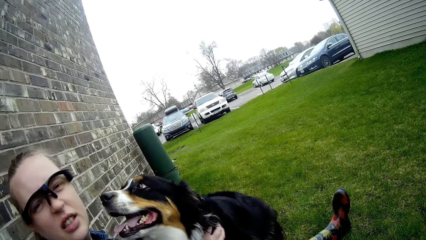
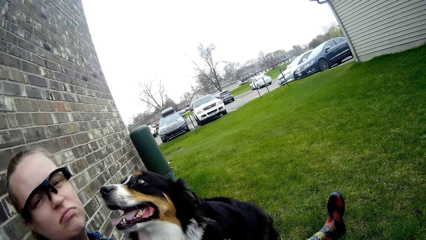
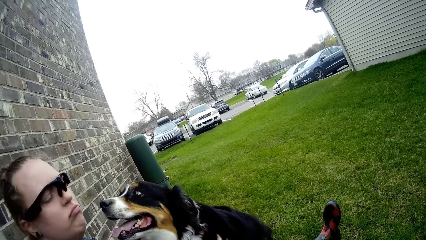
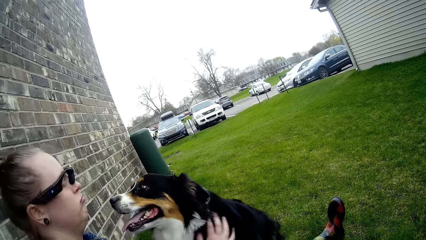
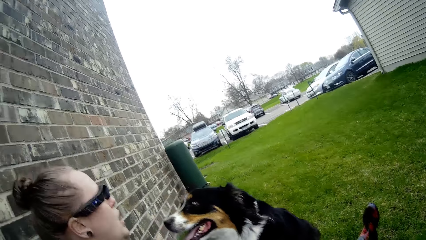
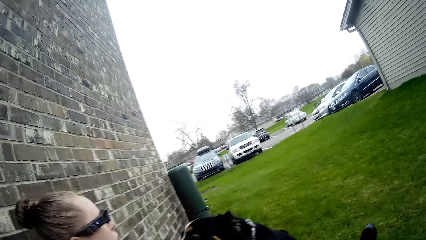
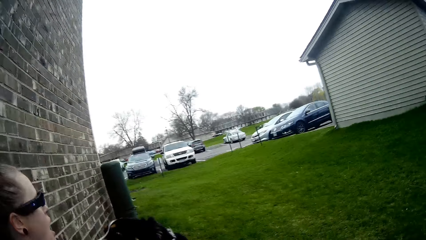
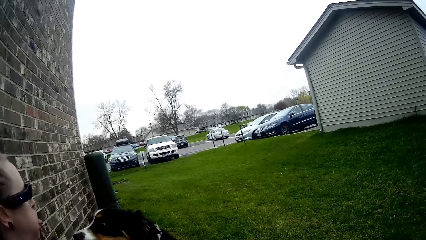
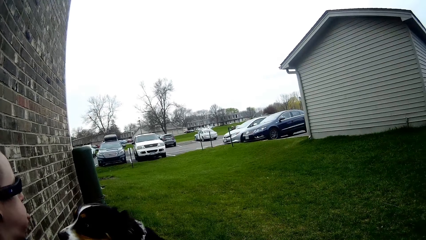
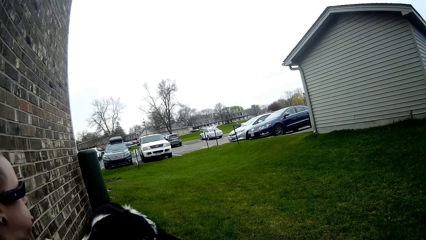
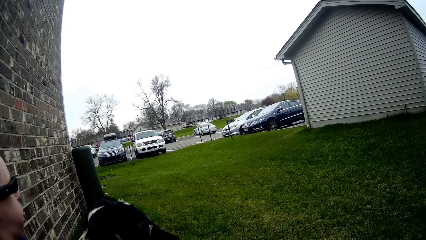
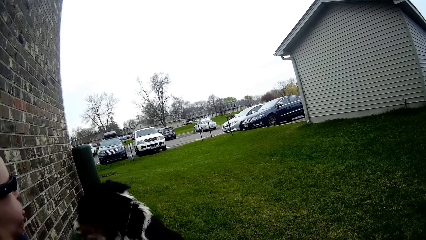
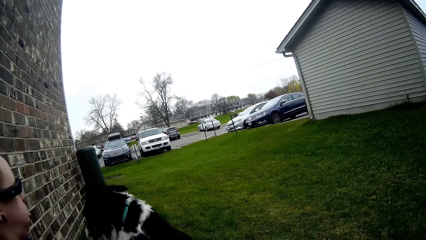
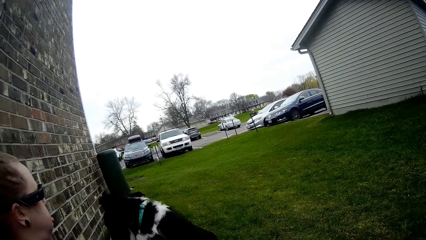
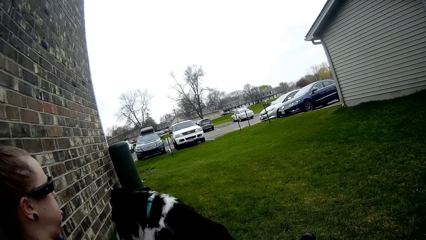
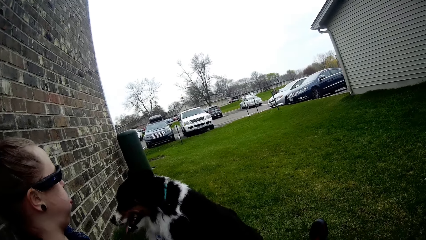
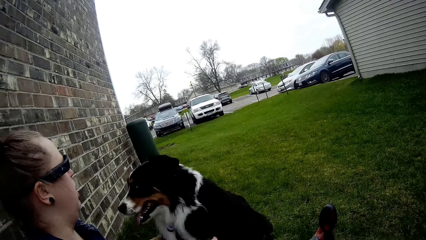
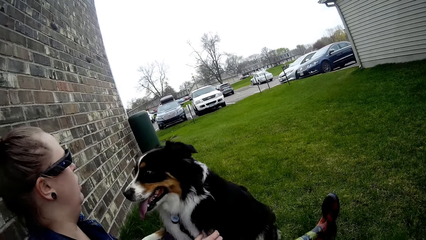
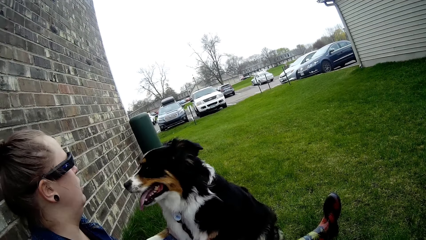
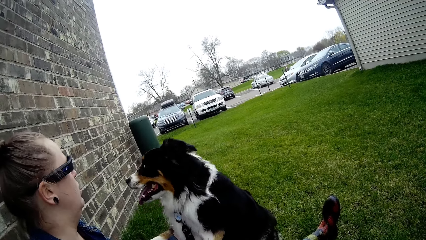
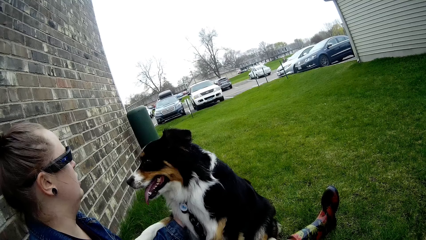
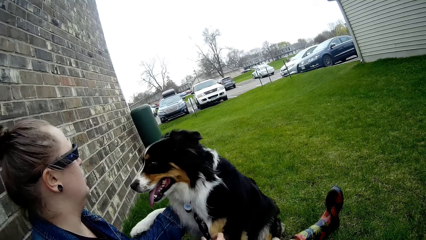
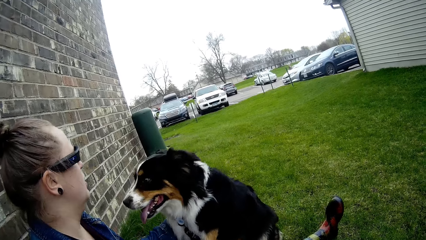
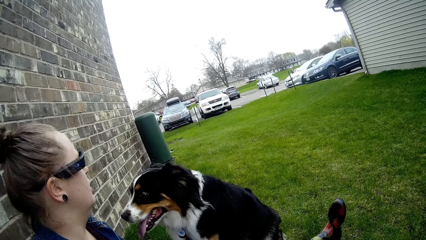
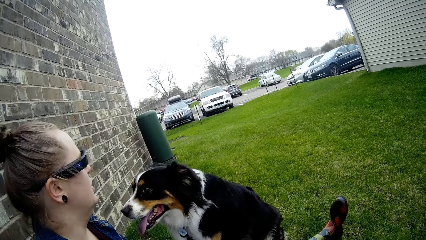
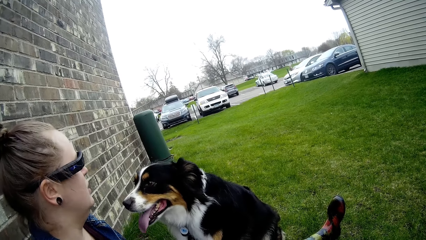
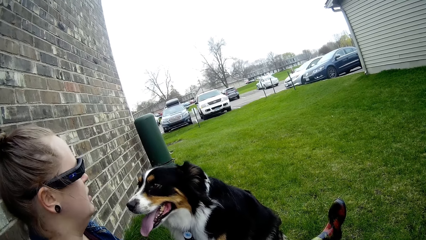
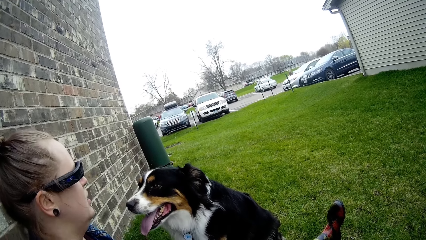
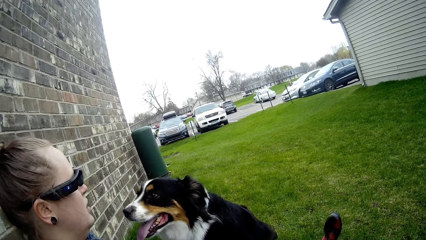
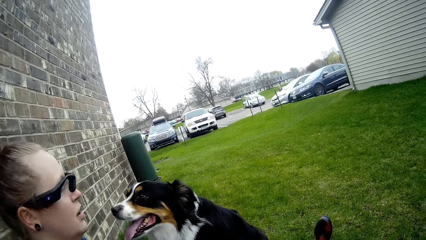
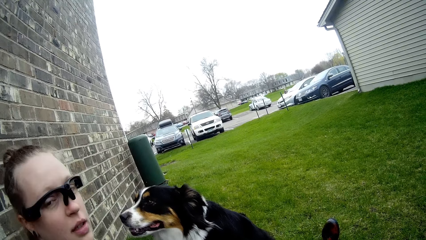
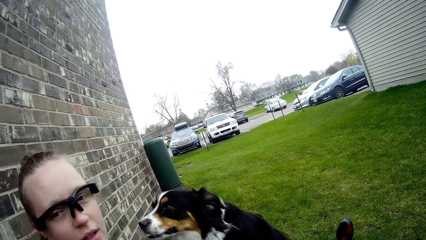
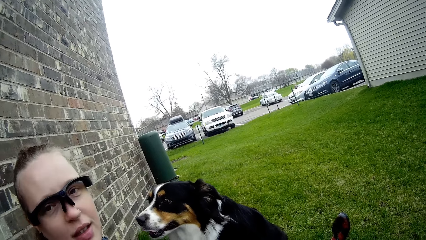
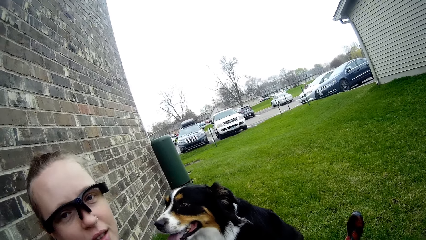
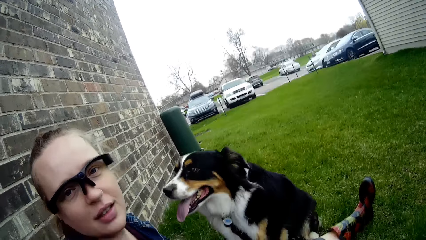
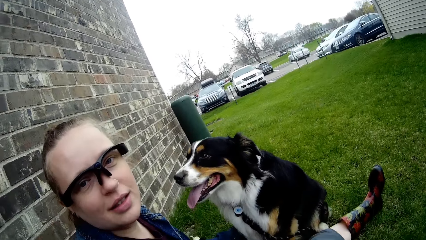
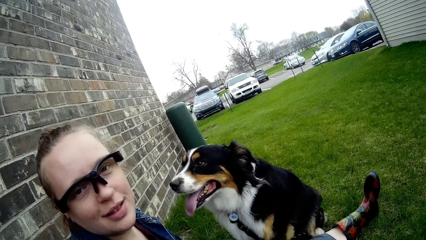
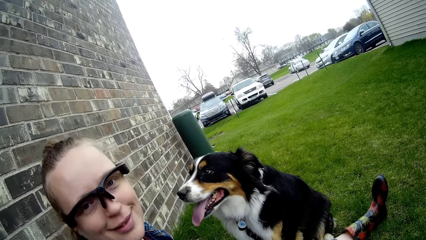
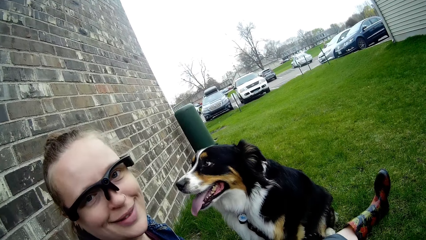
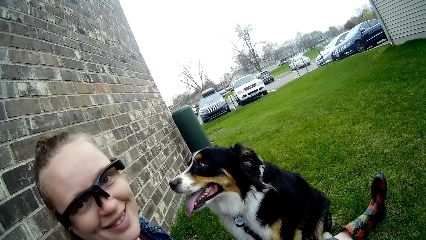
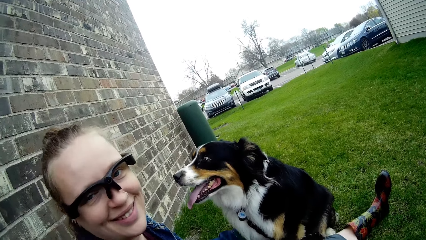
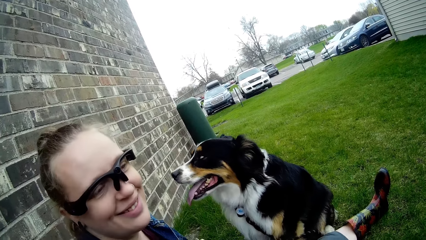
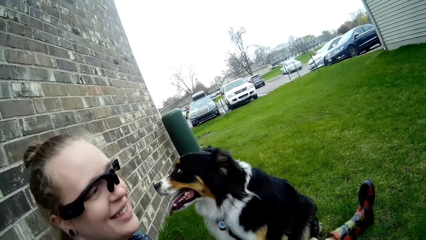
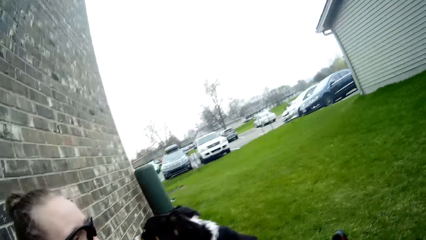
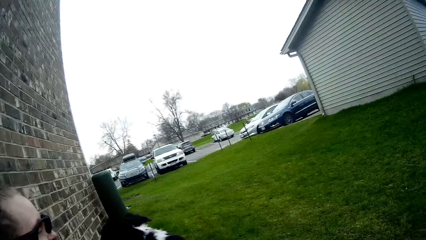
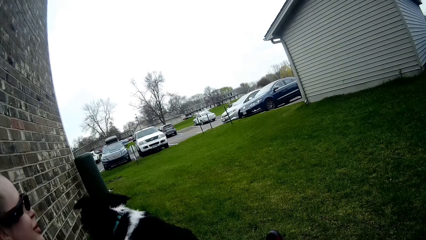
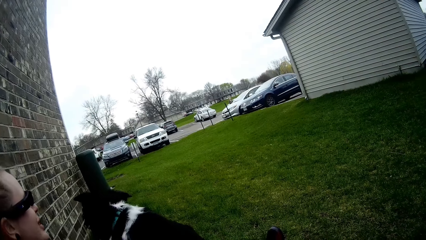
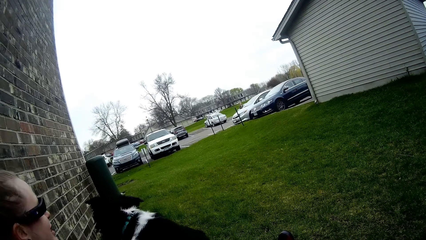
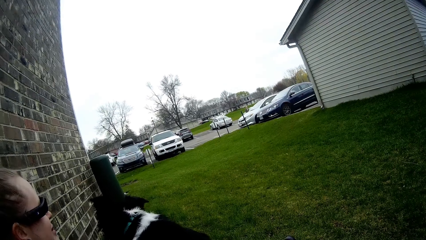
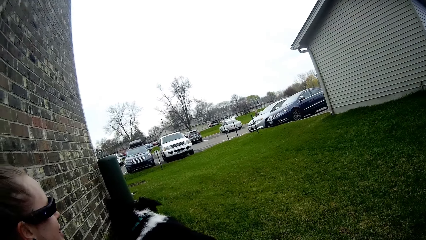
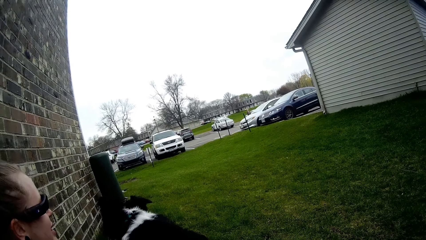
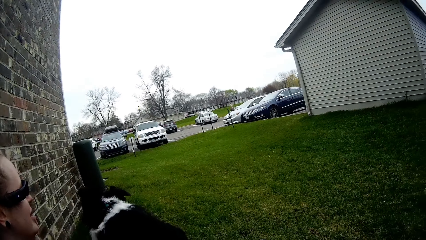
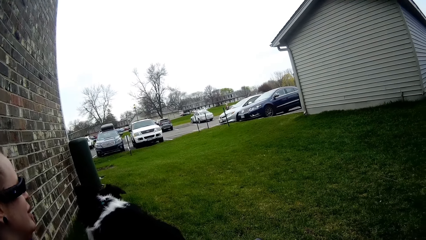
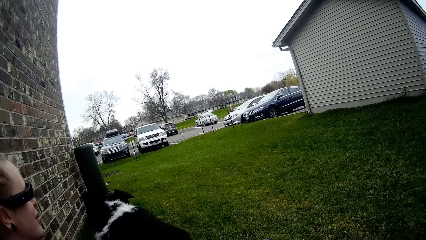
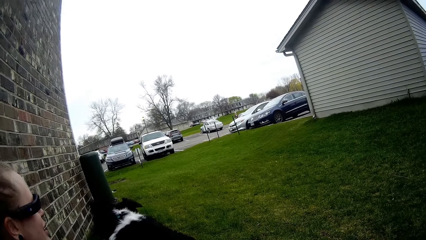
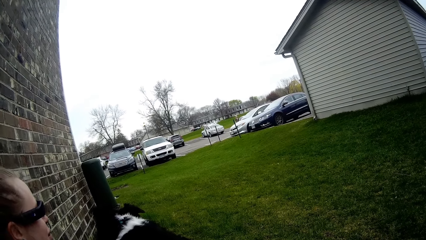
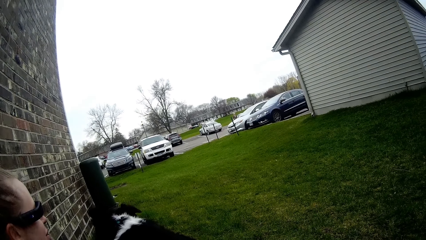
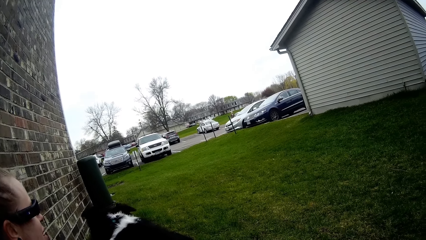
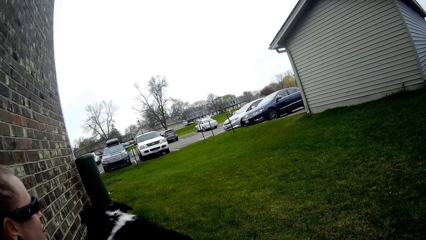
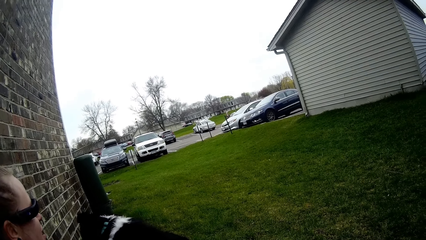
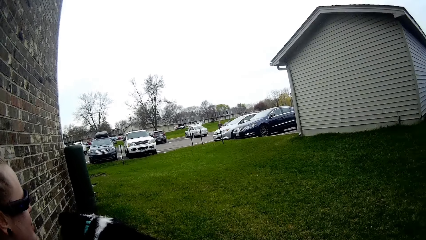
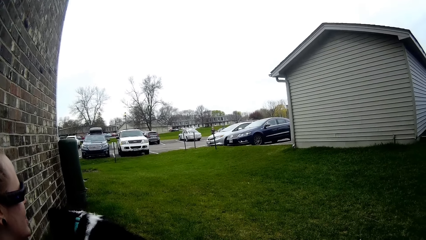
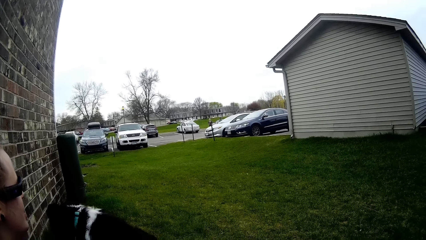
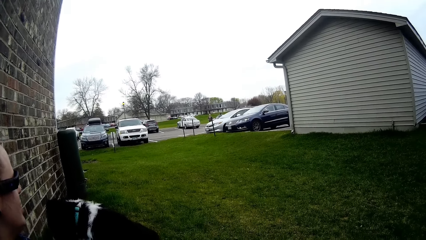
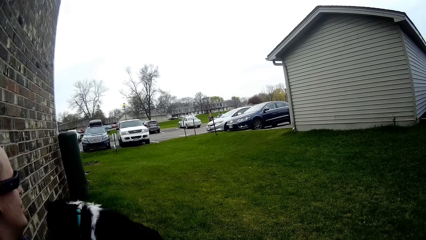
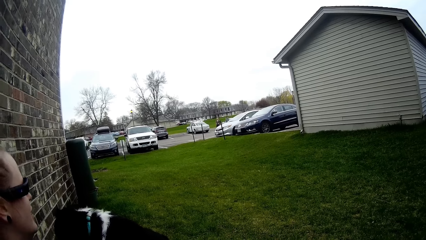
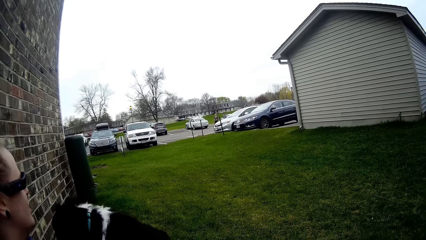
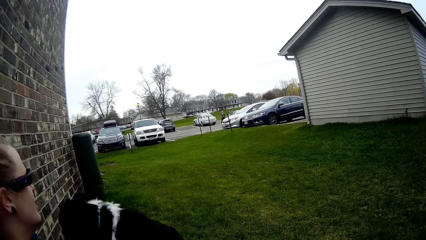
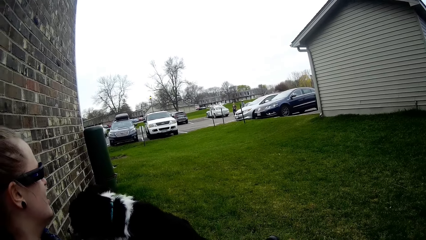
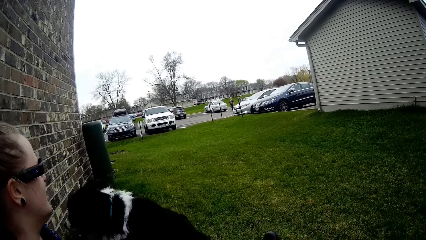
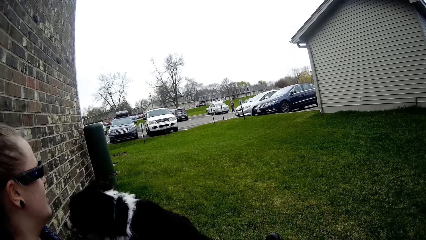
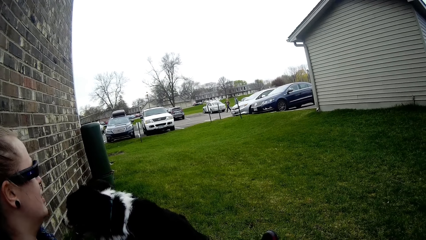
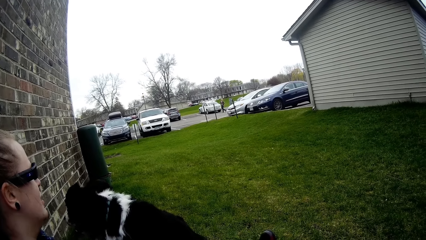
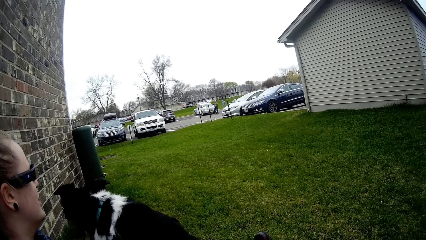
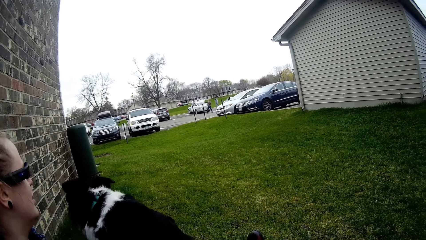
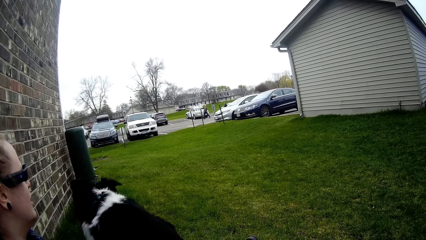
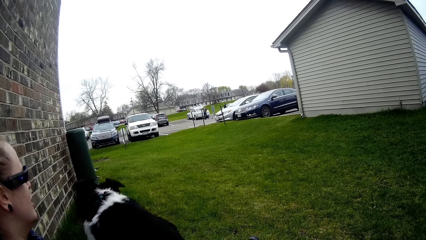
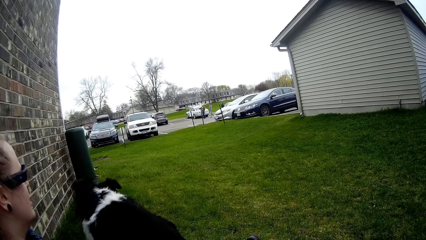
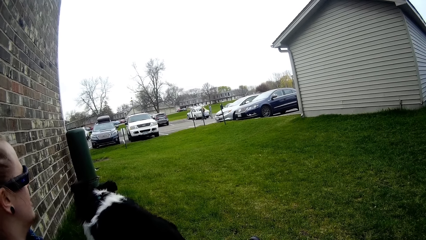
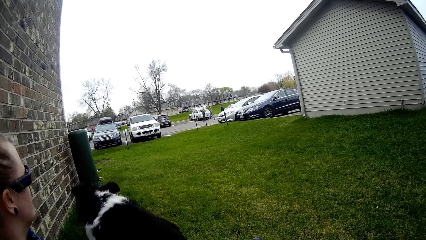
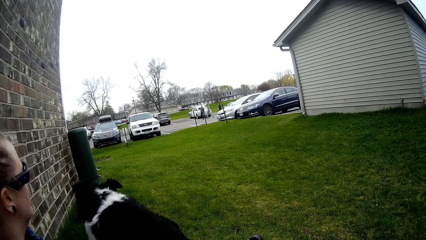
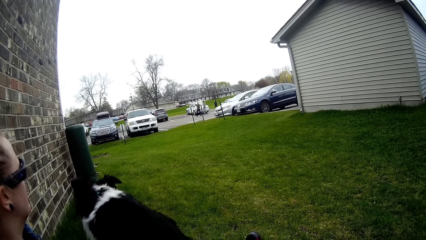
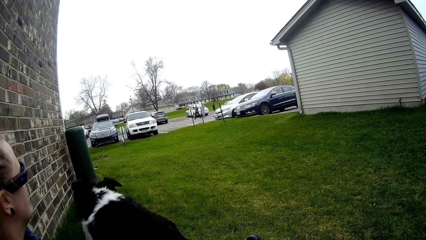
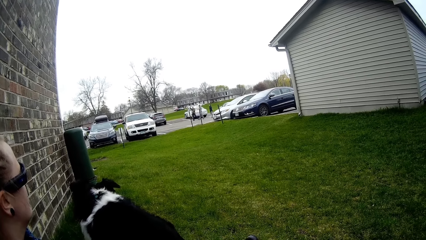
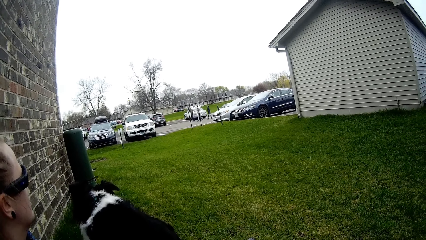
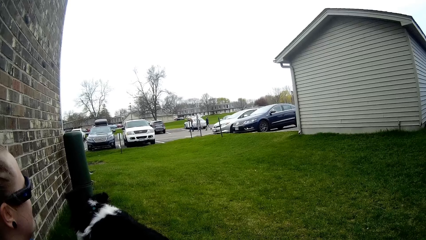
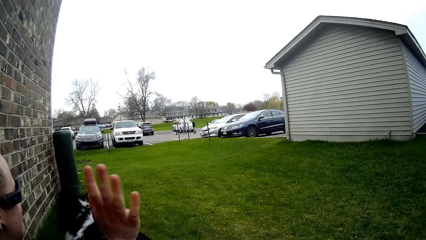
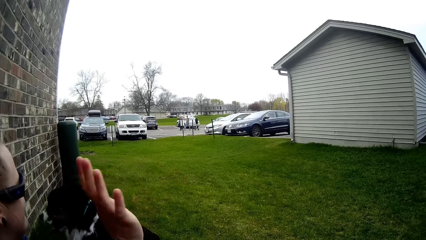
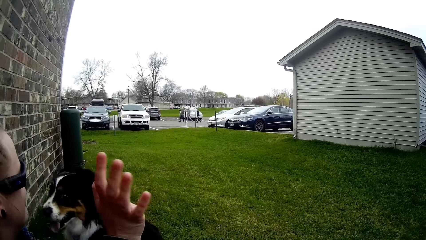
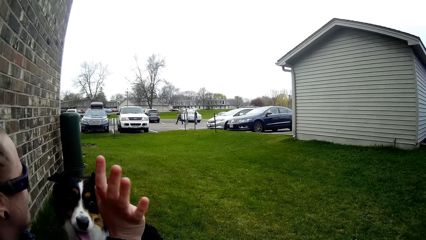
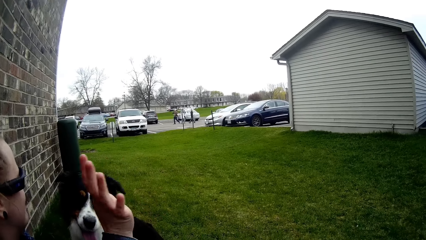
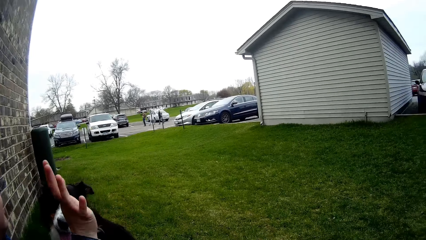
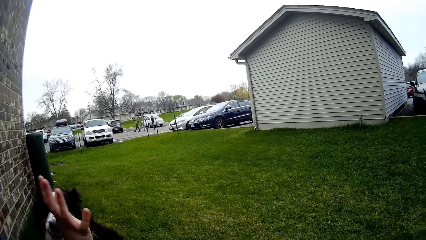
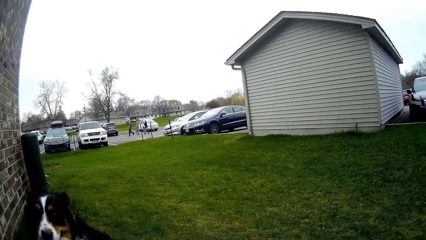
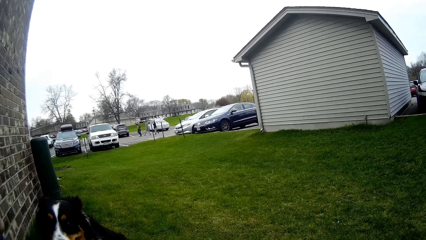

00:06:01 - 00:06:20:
A man speaks to the camera wearer and the woman. The camera wearer speaks to the man. The woman waves at the man with her right hand. The camera wearer waves at the dog.
